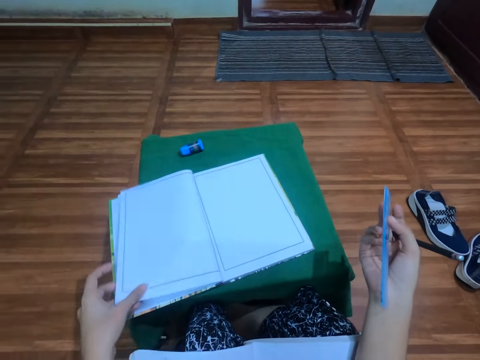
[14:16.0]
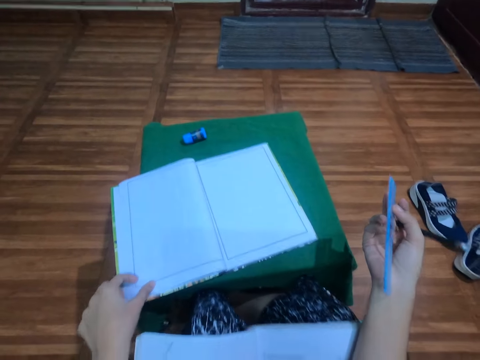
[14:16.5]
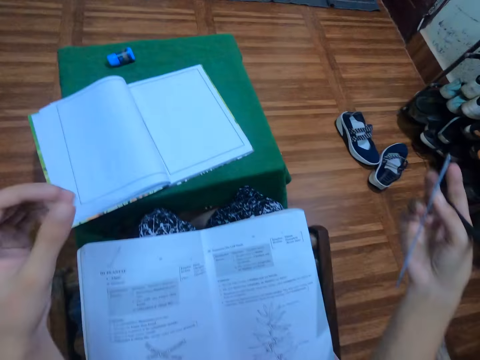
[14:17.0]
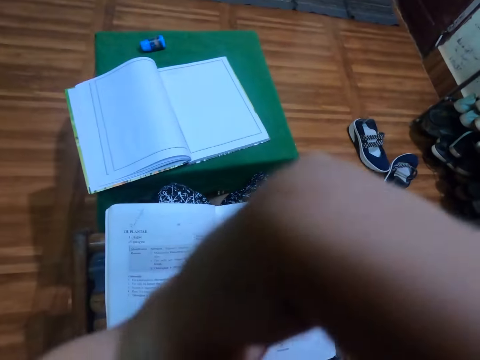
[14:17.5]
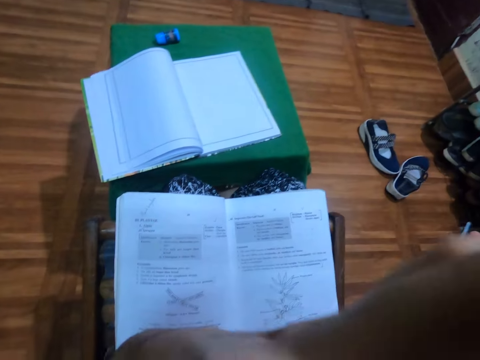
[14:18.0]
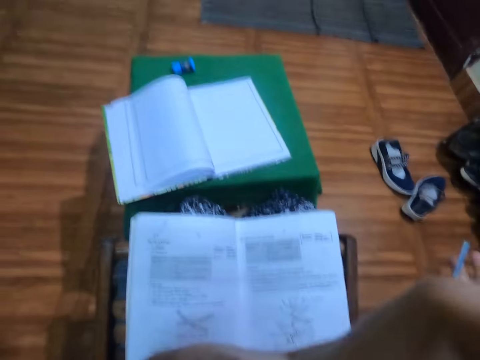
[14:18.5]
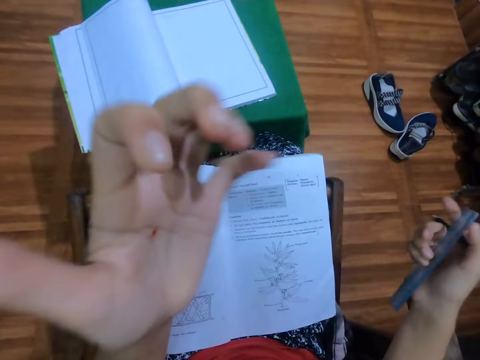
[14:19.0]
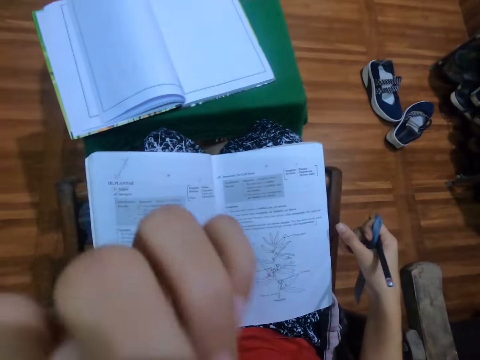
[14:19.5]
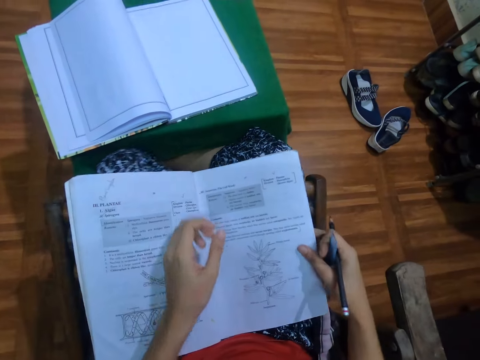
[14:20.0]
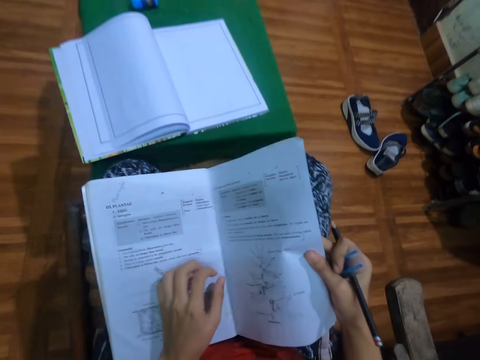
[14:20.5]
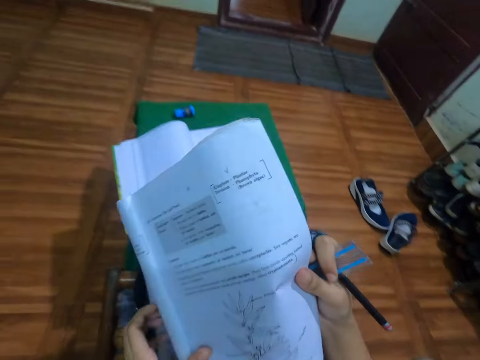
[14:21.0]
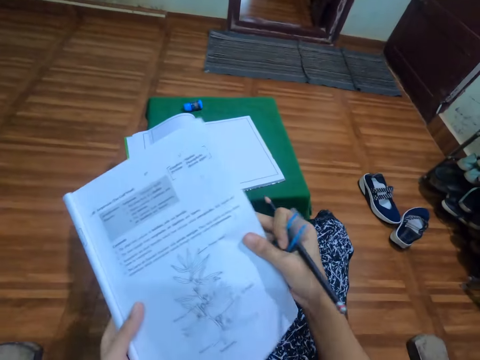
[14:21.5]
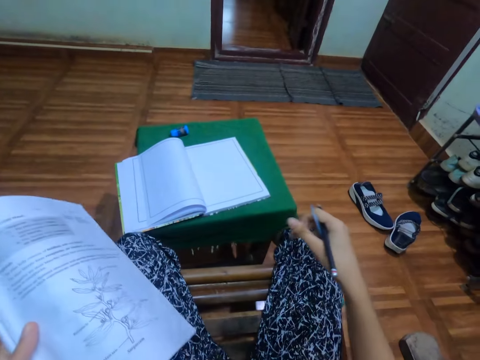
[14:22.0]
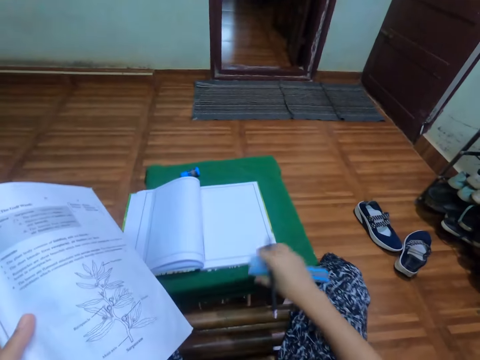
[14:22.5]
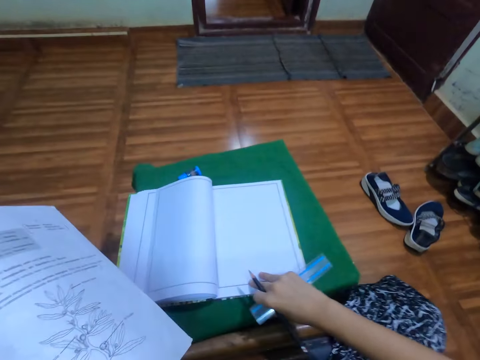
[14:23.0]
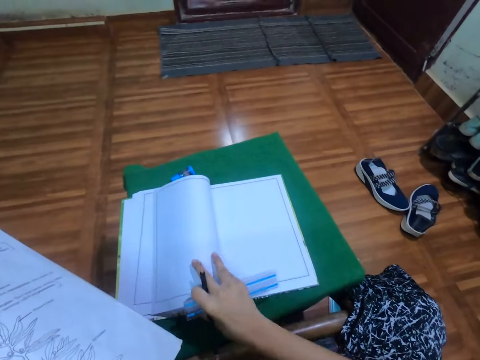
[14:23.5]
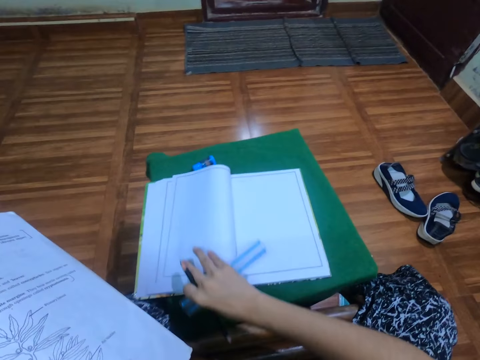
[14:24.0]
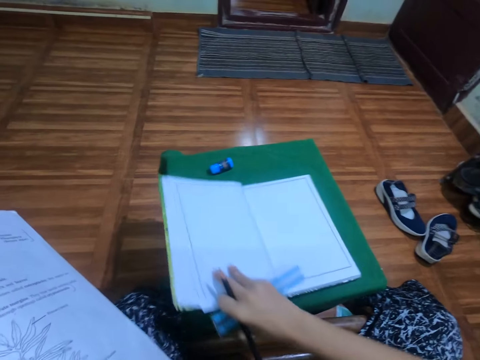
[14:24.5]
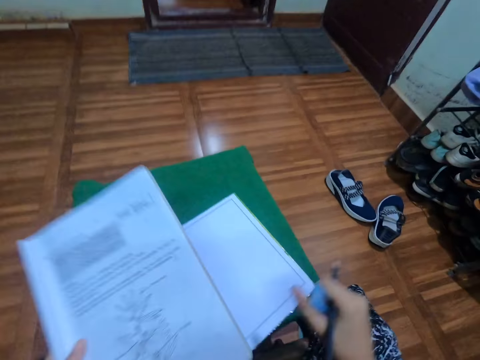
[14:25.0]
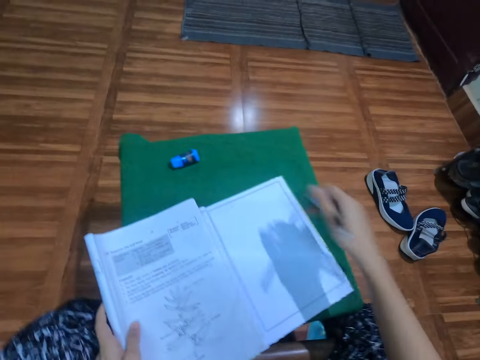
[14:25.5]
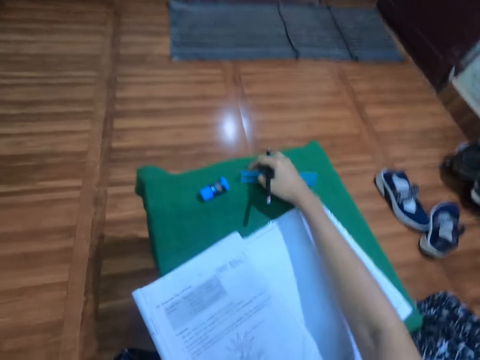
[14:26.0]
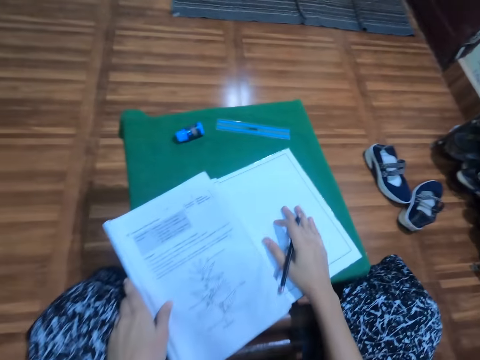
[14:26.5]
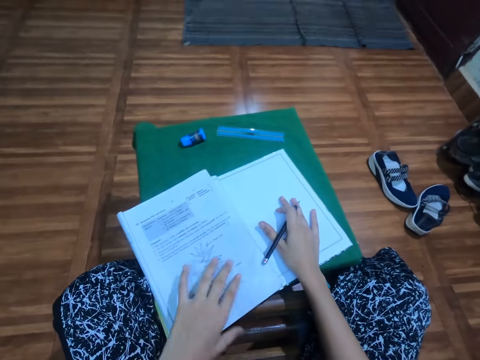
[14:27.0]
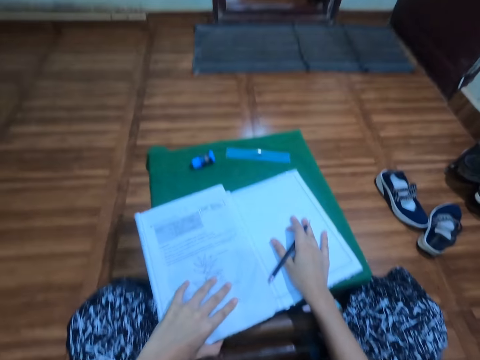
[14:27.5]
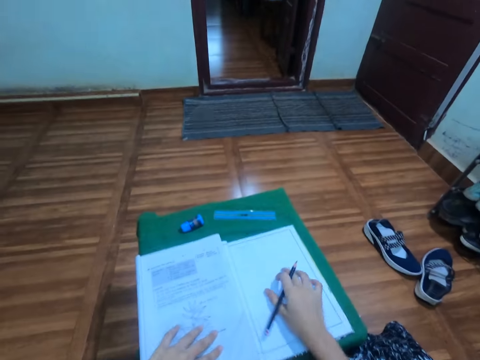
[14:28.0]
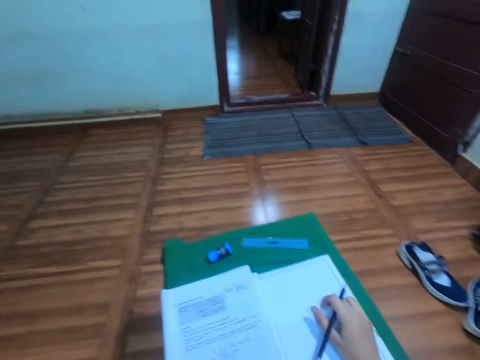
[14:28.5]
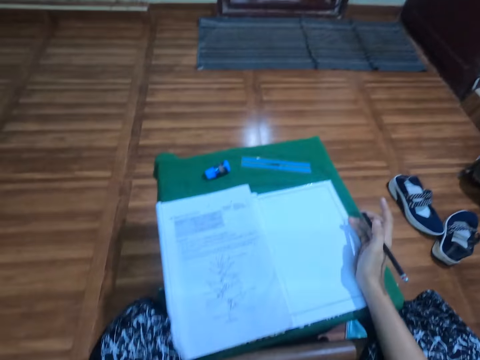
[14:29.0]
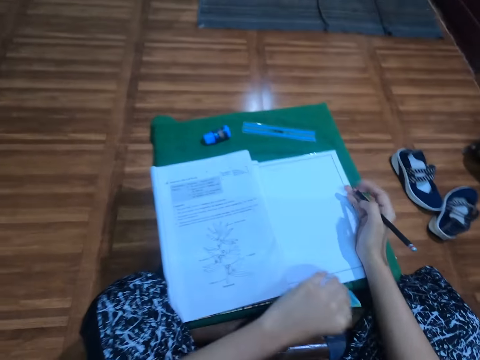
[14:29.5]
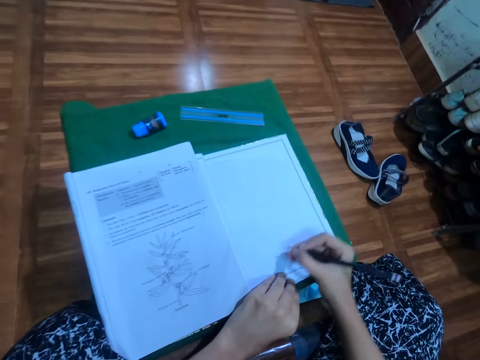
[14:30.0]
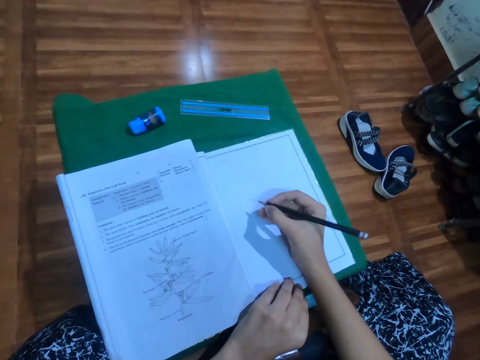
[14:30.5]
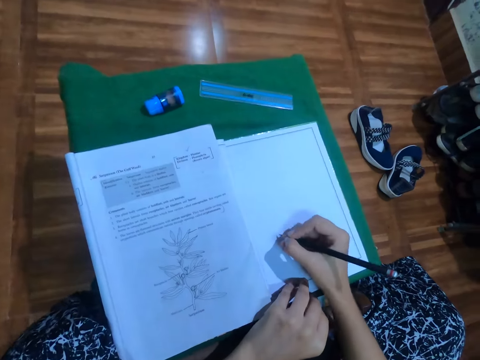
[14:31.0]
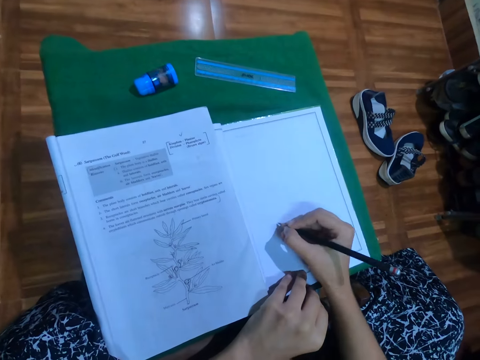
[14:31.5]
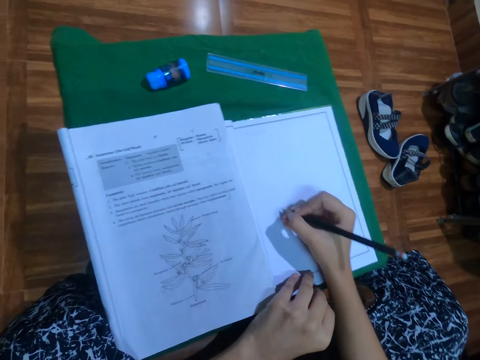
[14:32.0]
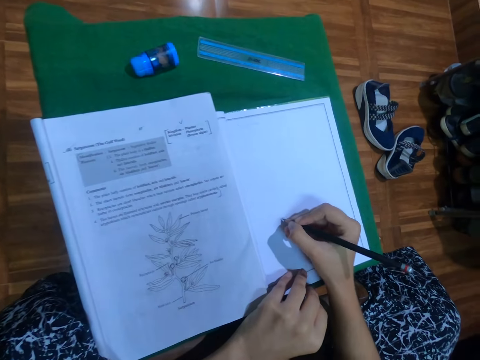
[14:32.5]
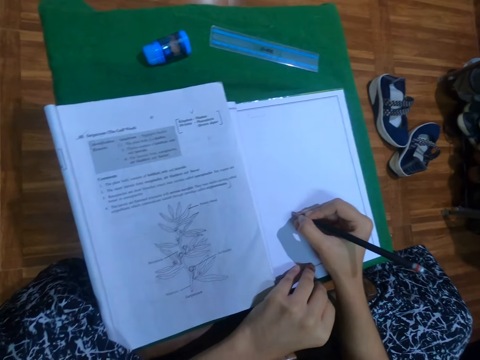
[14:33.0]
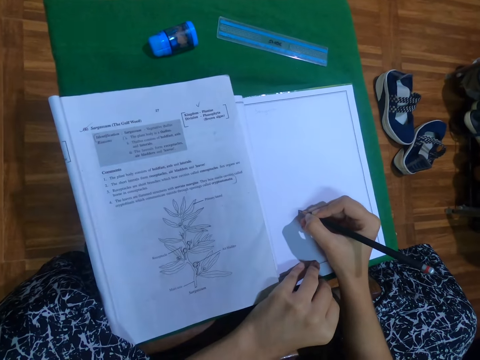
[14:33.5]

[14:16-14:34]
The camera wearer peruses the book. She scratches her face with her left hand. She does something. She picks up the workbook from her lap with her right hand. She holds the workbook with both hands. She shifts the workbook on the stool with her right hand. She pulls the book beside her. She drops the workbook on the workbook on the stool with her left hand. She drops the ruler on the stool with her right hand. She adjusts the workbooks on the table with both hands. She rests her left hand on the workbooks. She bends towards the book. She draws on the workbook with the pencil in her right hand.

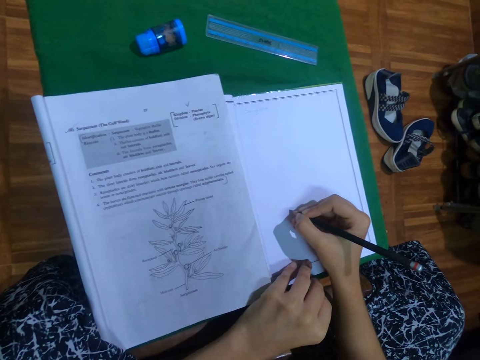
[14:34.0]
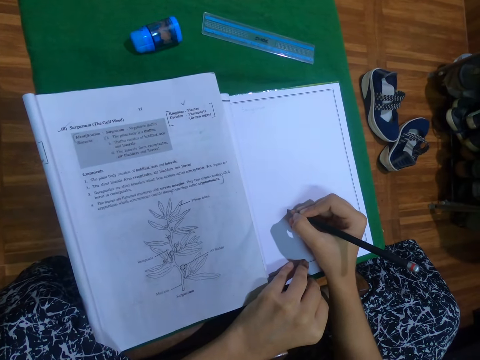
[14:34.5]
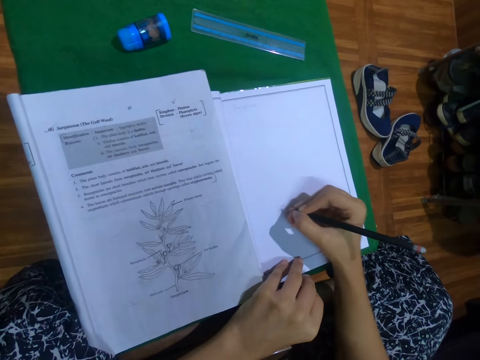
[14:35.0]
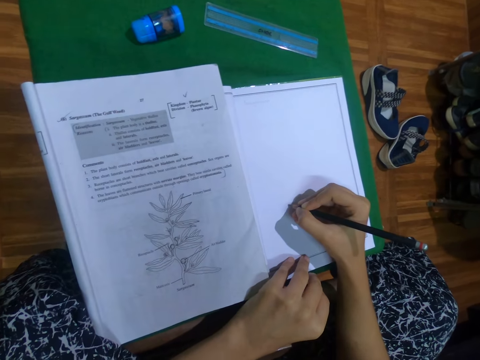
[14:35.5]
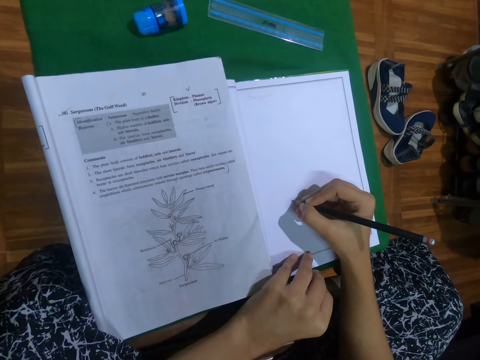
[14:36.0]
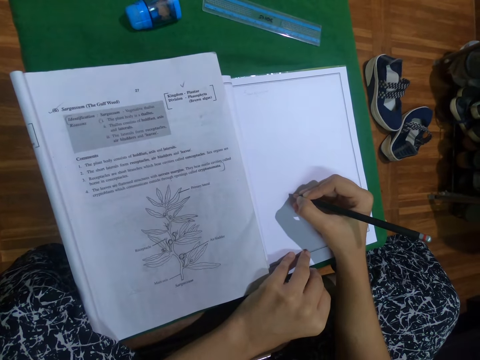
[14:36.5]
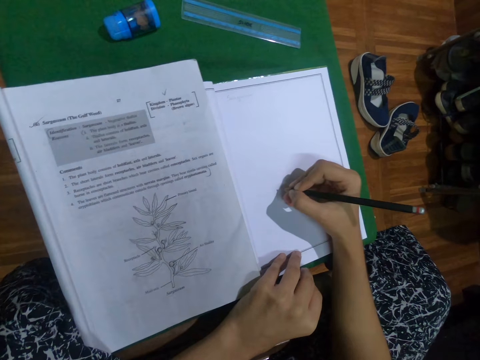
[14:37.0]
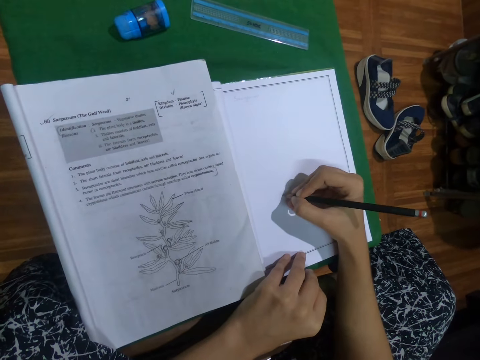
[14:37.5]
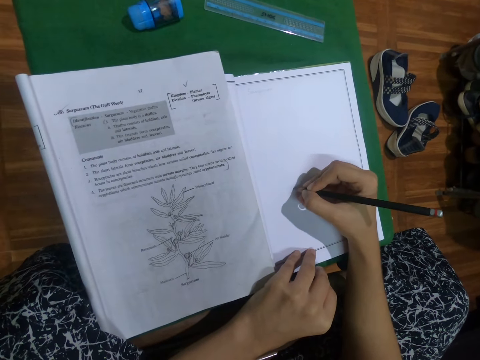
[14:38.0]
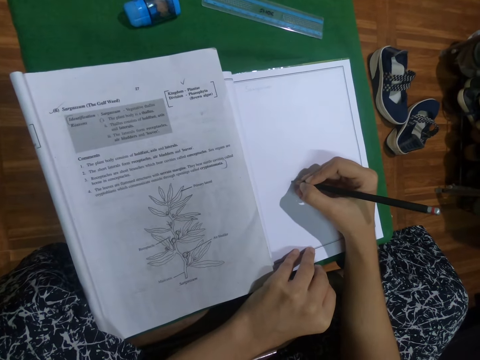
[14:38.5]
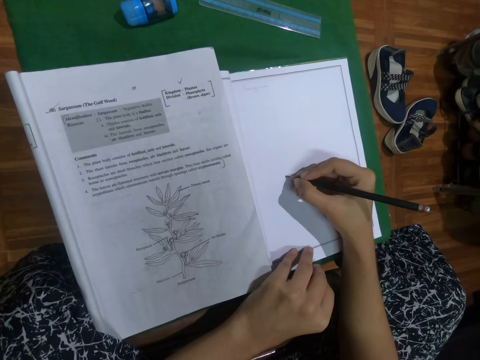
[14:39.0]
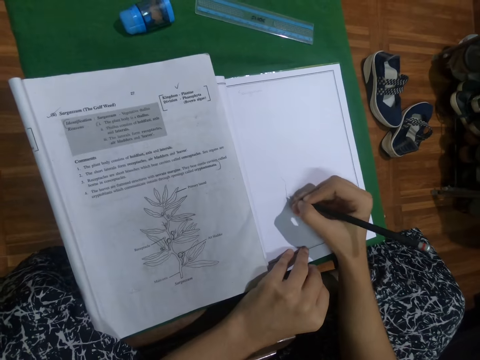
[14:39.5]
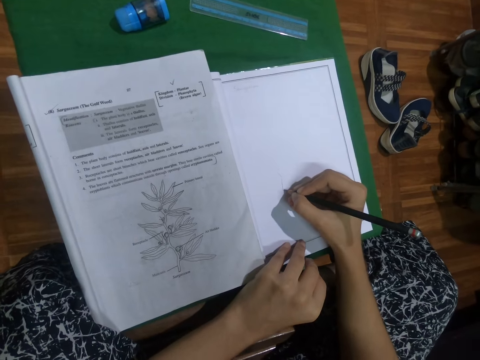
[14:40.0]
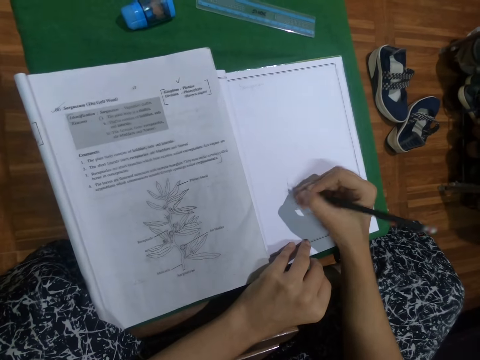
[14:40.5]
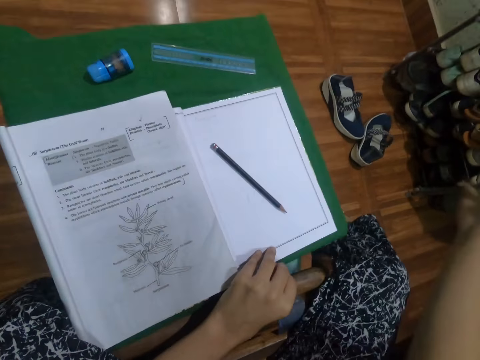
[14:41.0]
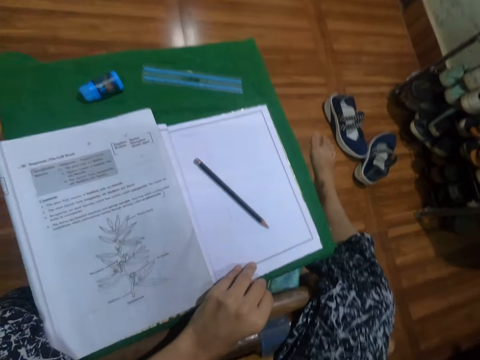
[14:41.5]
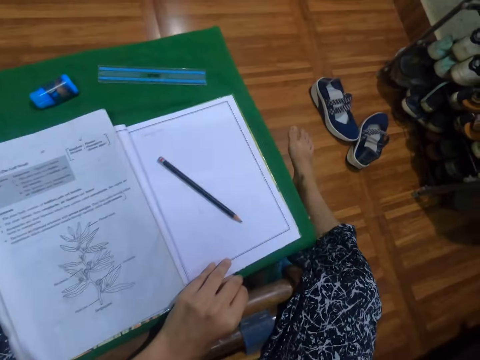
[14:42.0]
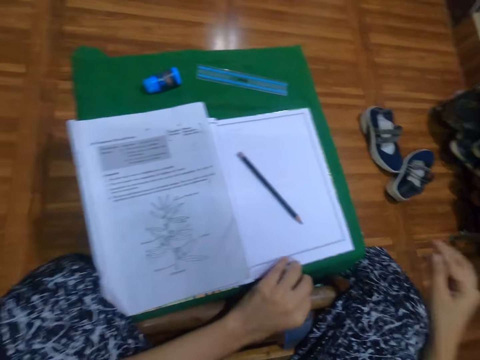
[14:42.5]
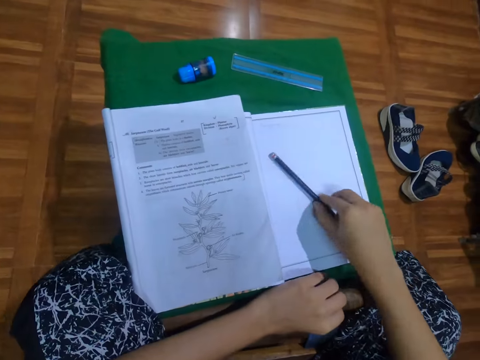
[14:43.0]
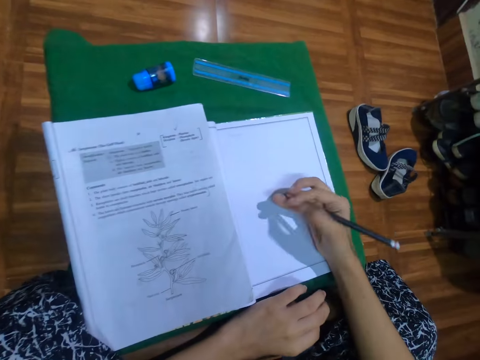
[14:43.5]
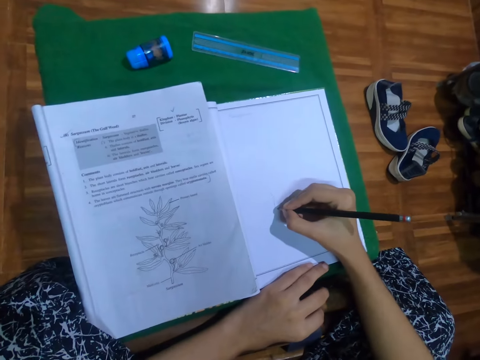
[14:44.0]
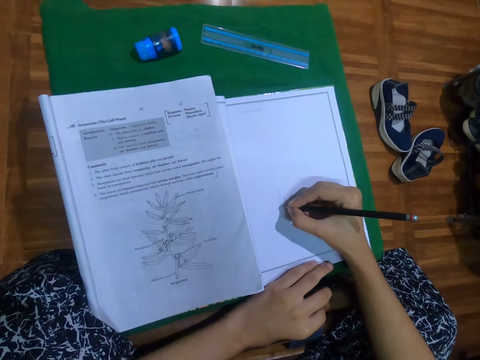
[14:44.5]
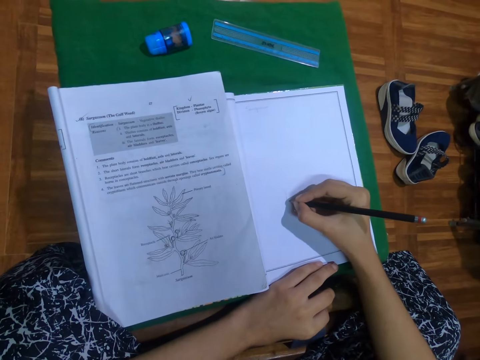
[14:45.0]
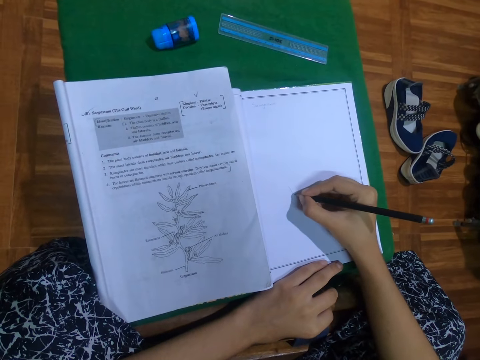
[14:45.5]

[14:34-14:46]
The camera wearer draws on the book. She drops the pencil on the workbook with her right hand. She taps her right foot with her right hand. She scratches her leg. She picks up the pencil from the workbook with her right hand. She draws on the workbook with the pencil in her right hand.
